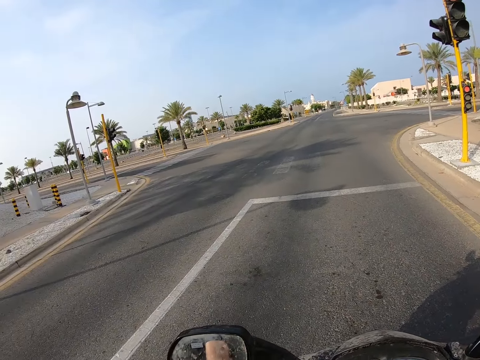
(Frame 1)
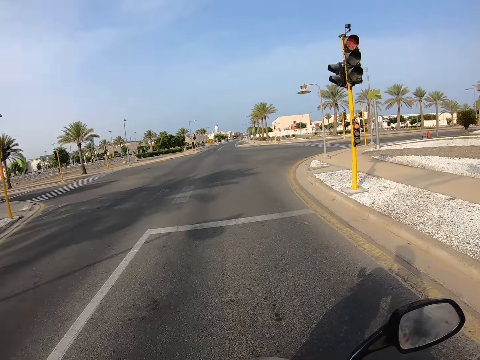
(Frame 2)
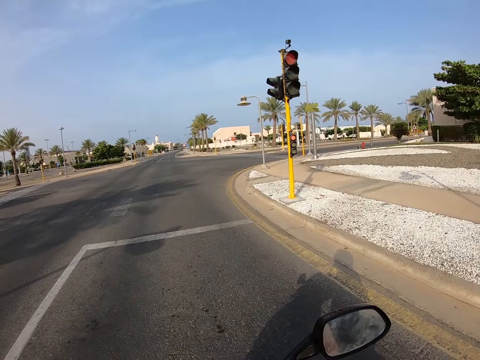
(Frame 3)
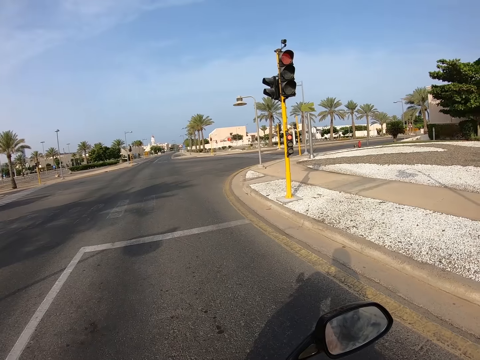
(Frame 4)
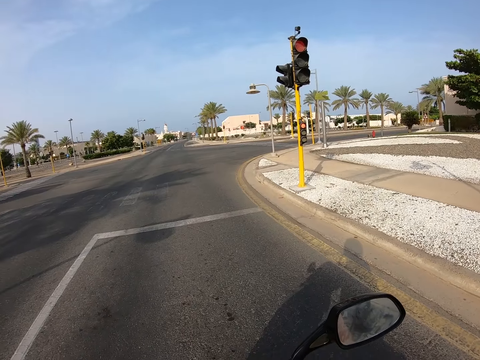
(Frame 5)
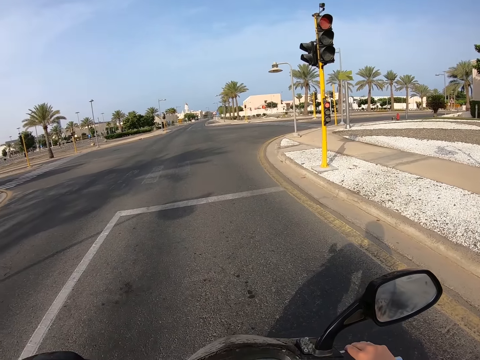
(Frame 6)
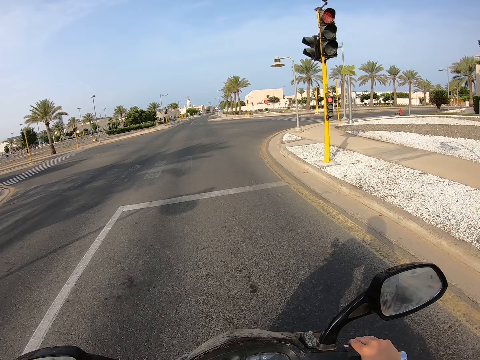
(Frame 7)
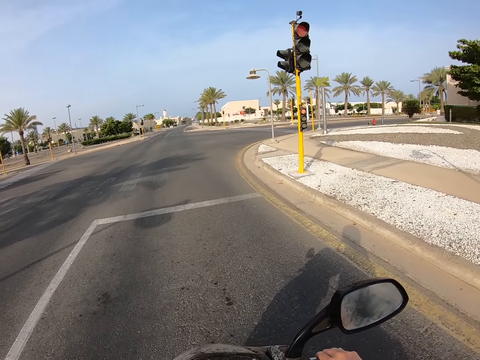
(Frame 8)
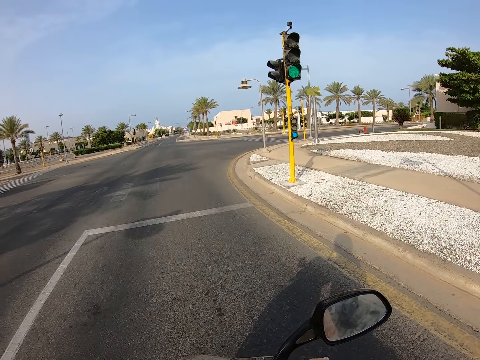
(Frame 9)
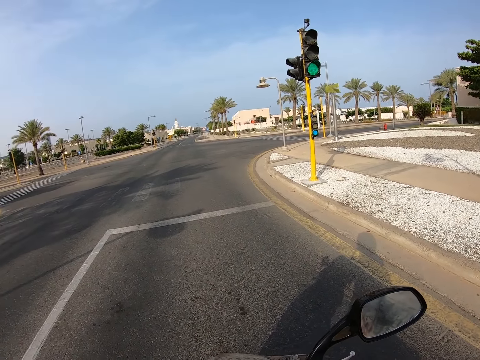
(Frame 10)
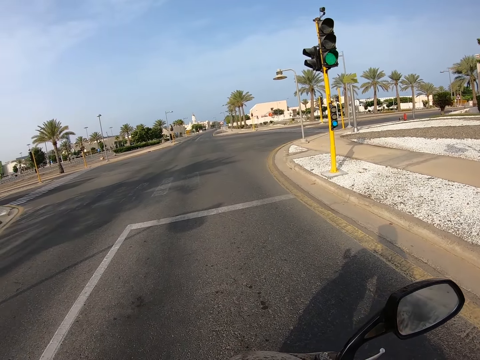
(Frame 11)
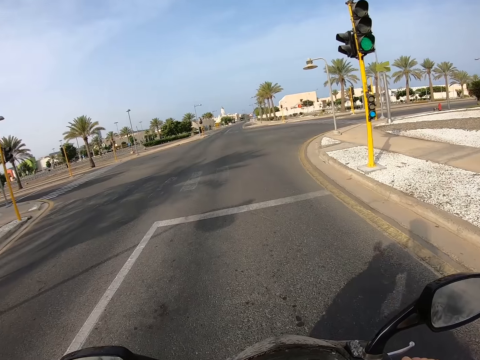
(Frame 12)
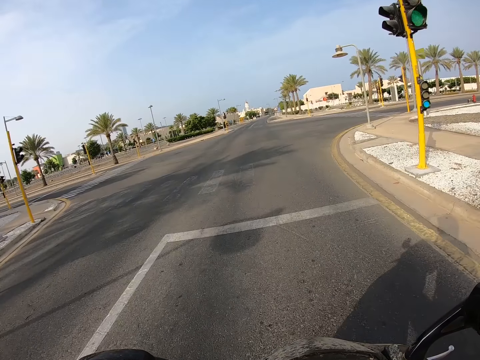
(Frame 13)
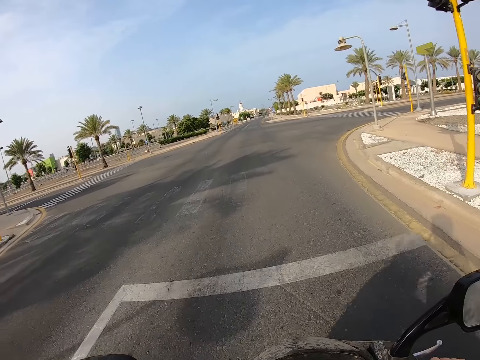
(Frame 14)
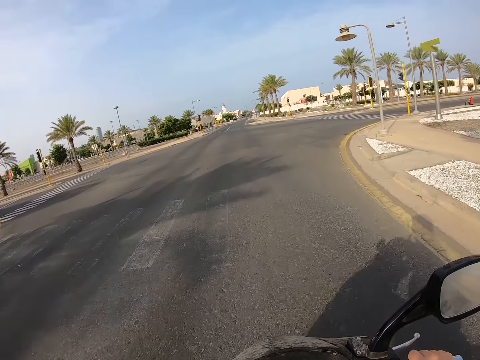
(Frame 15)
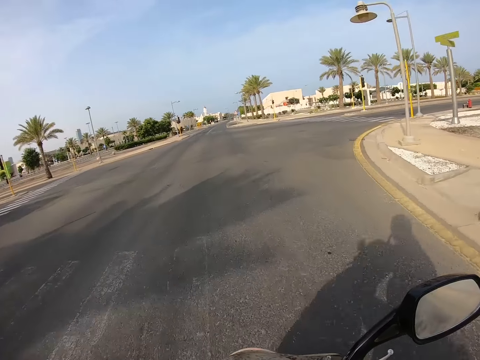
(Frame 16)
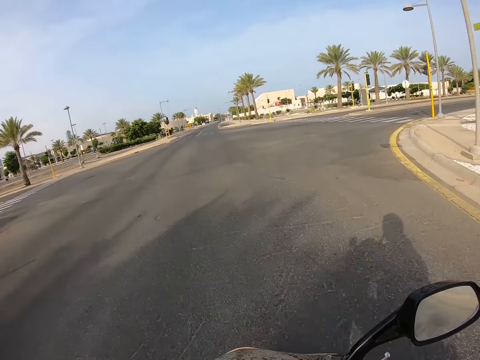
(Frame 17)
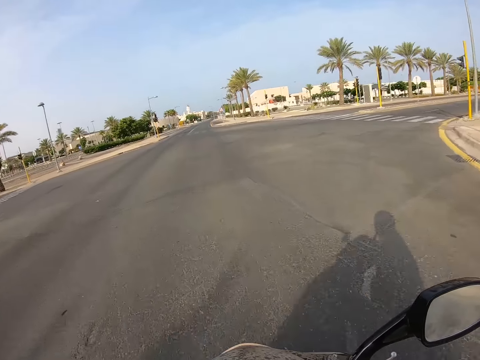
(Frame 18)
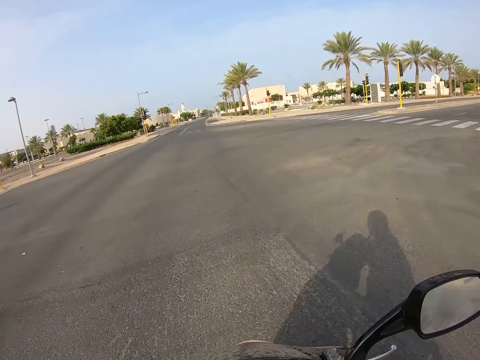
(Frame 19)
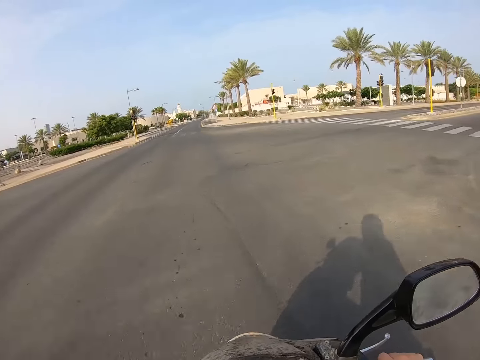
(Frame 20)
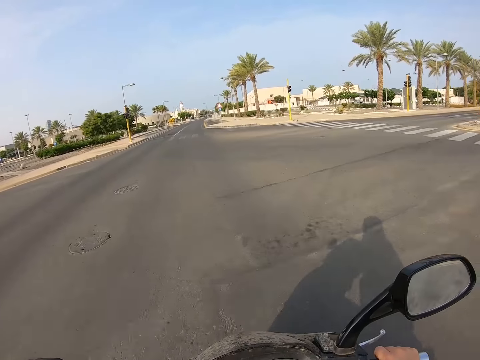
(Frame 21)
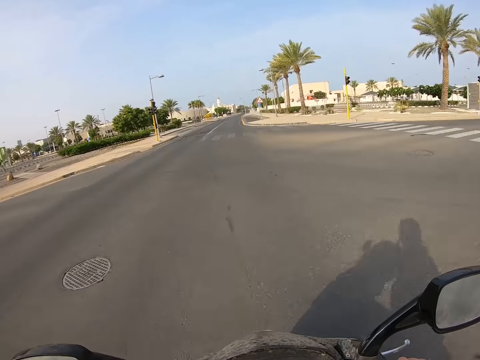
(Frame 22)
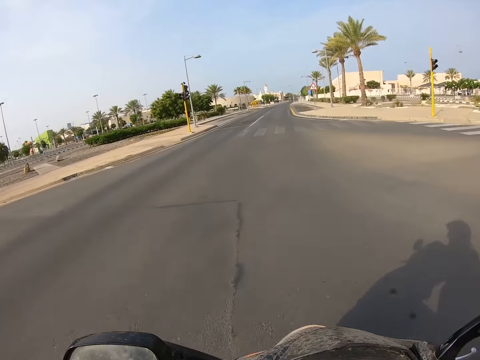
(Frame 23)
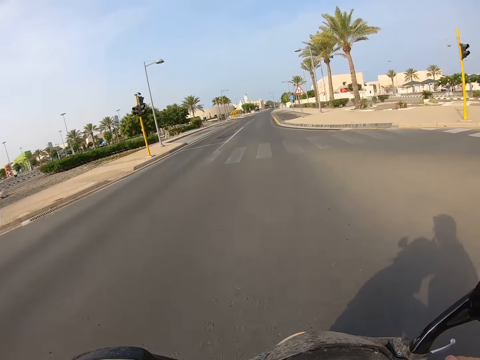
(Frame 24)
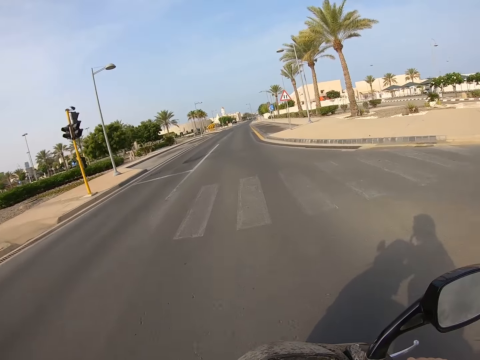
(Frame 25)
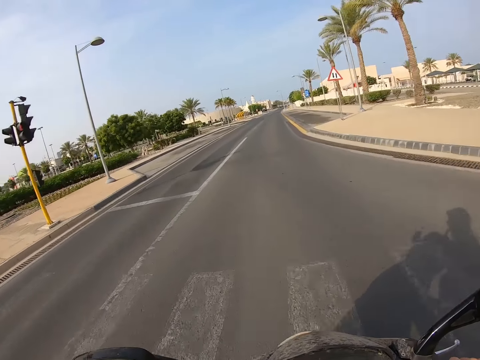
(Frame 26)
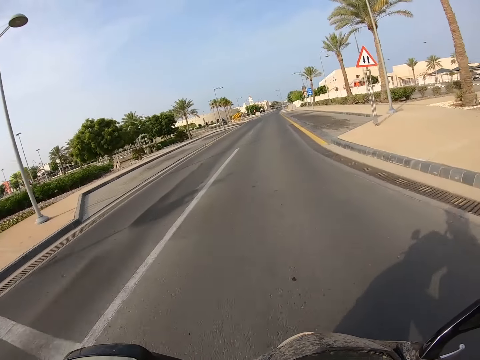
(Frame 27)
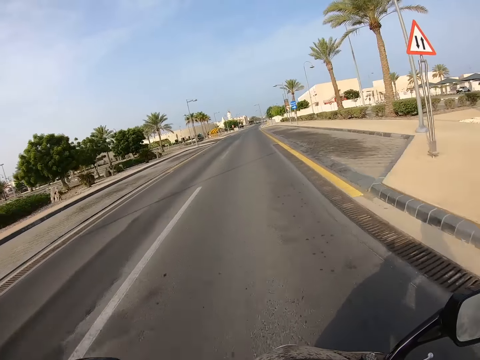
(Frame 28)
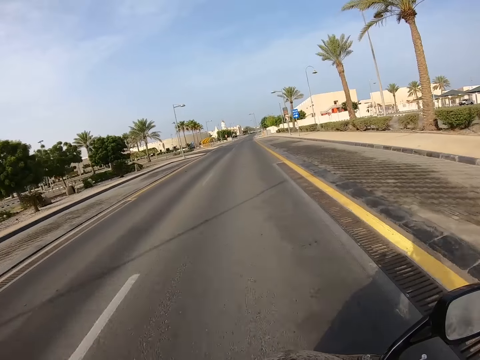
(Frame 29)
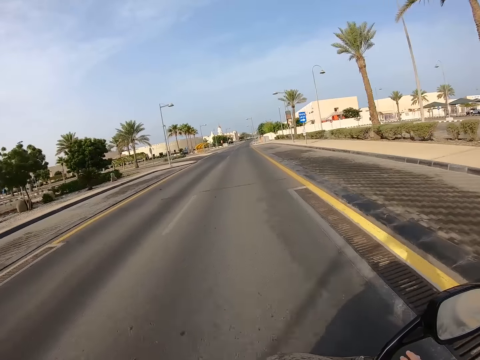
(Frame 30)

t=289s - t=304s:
The camera wearer rides a motorbike on the road.

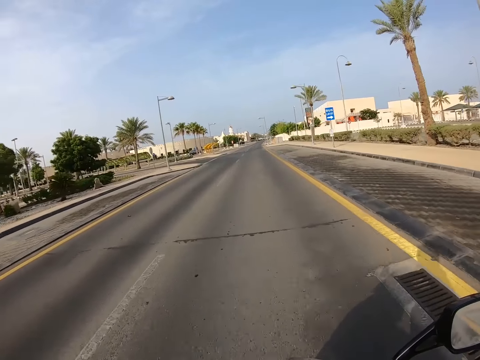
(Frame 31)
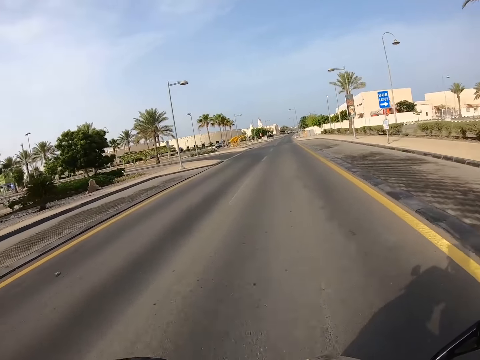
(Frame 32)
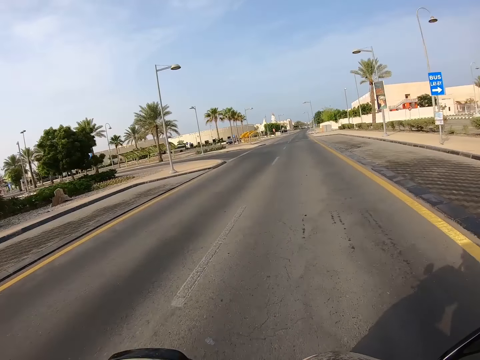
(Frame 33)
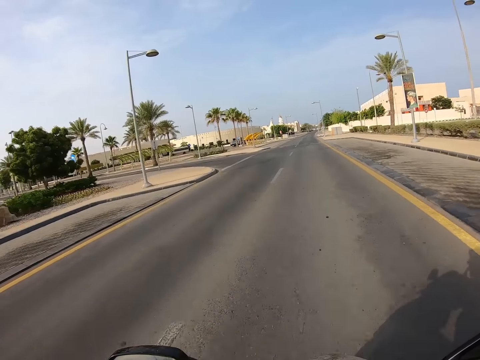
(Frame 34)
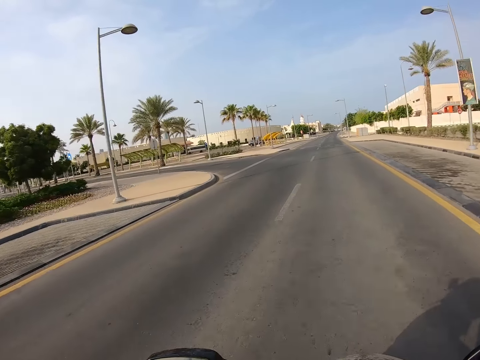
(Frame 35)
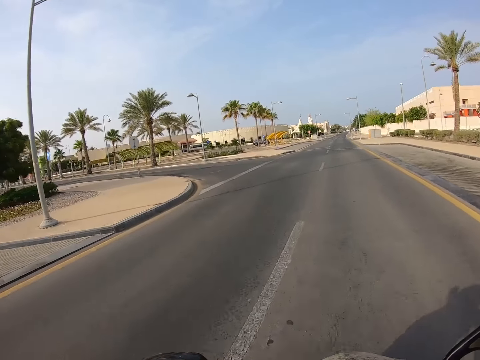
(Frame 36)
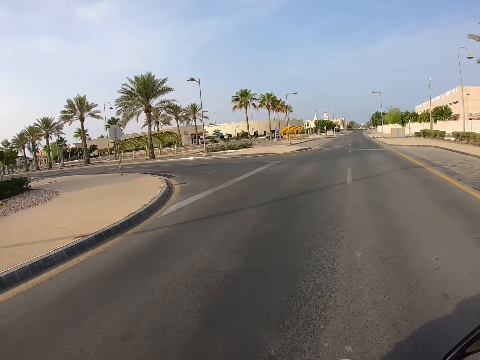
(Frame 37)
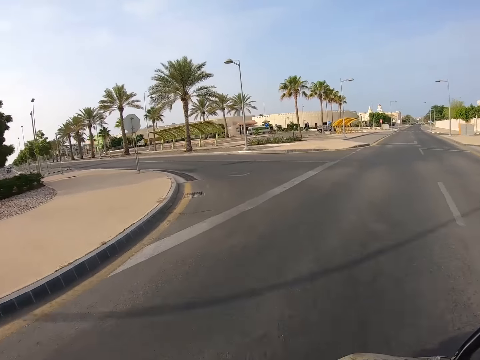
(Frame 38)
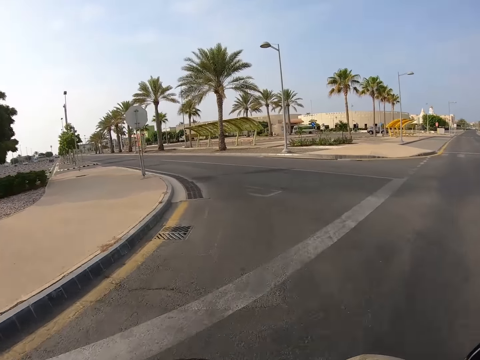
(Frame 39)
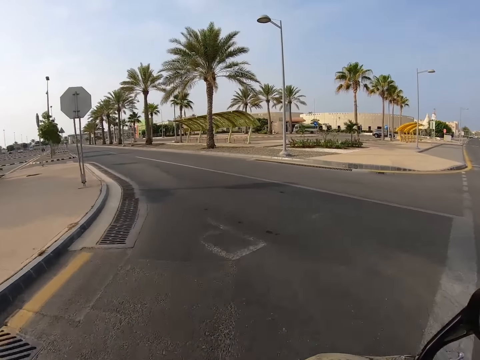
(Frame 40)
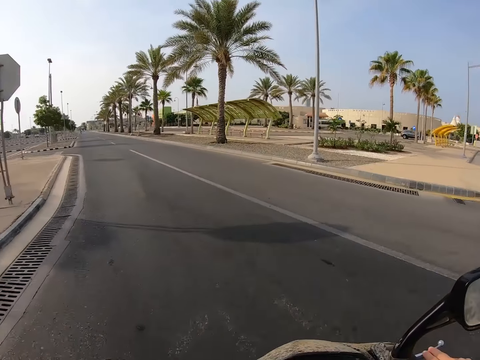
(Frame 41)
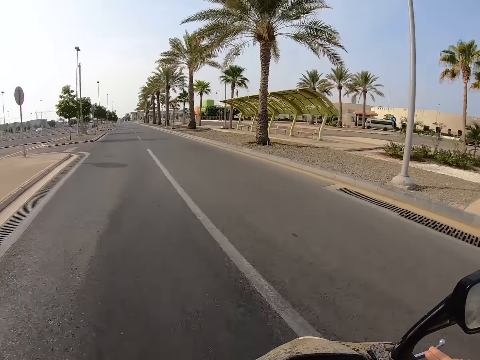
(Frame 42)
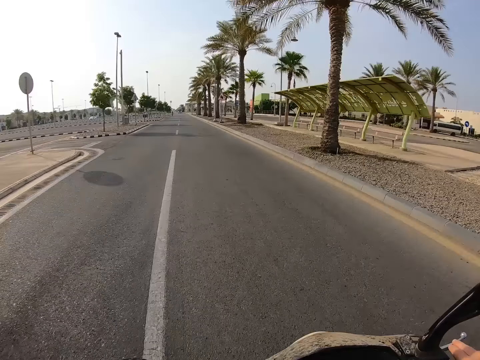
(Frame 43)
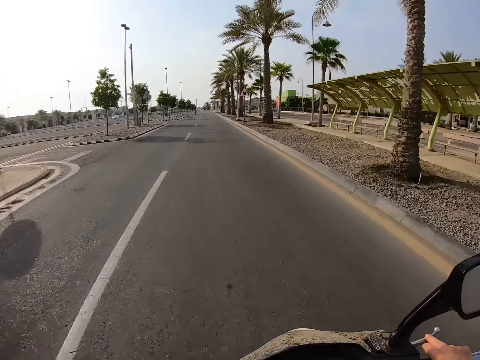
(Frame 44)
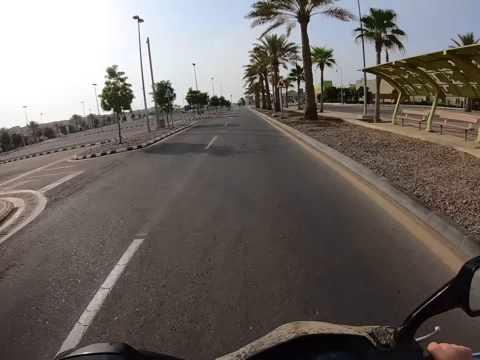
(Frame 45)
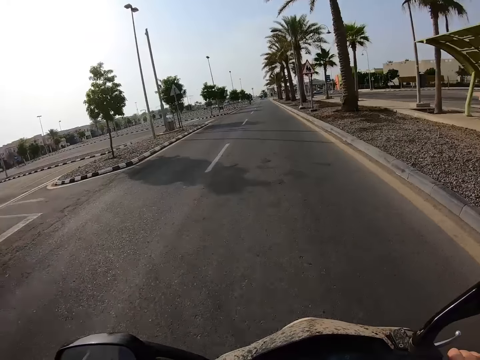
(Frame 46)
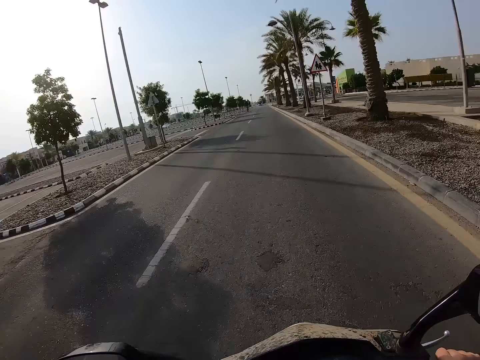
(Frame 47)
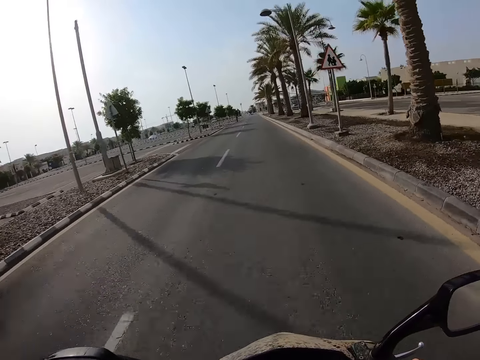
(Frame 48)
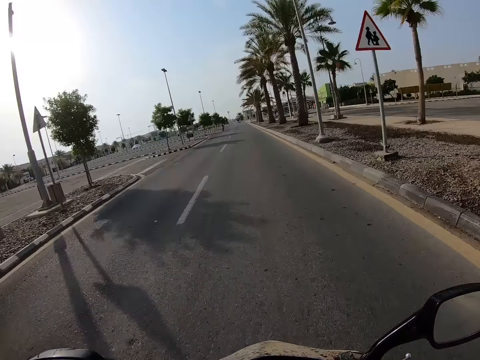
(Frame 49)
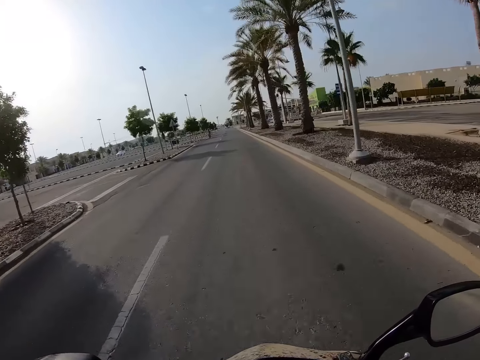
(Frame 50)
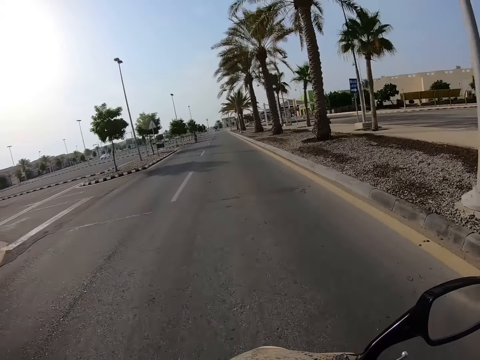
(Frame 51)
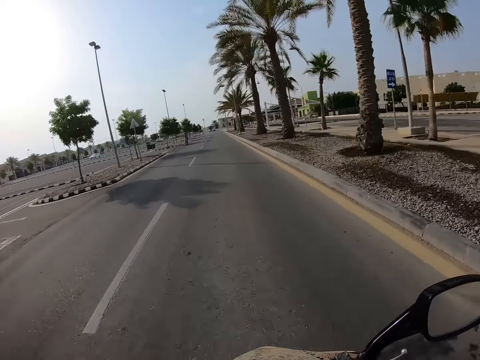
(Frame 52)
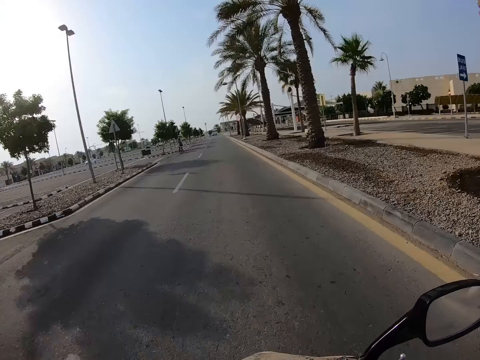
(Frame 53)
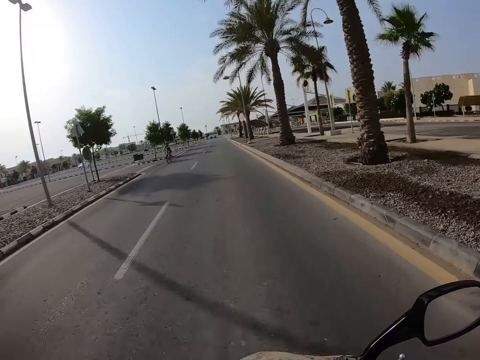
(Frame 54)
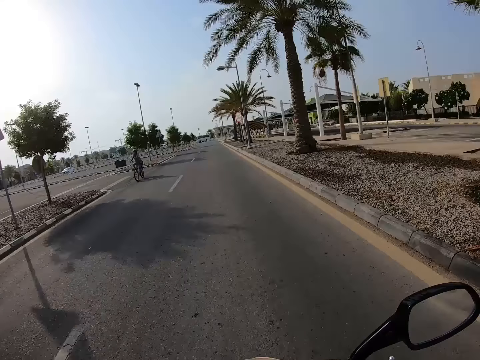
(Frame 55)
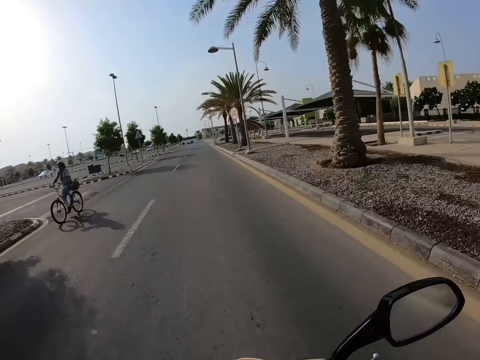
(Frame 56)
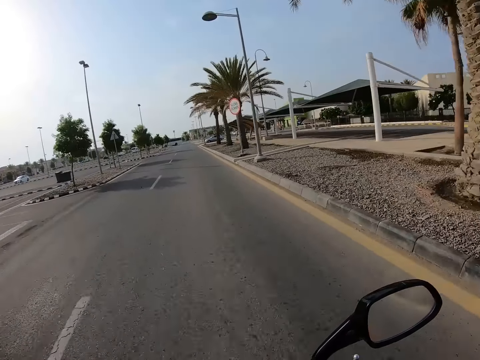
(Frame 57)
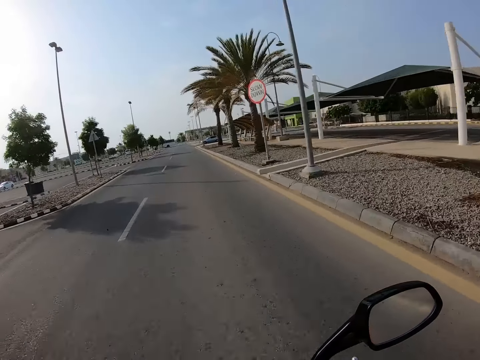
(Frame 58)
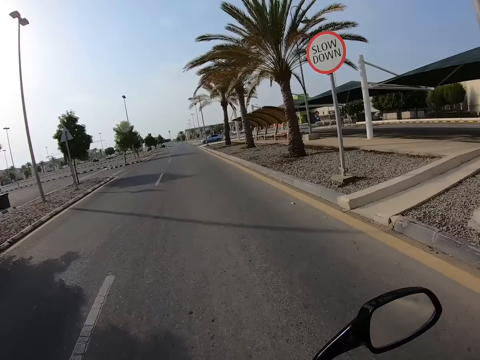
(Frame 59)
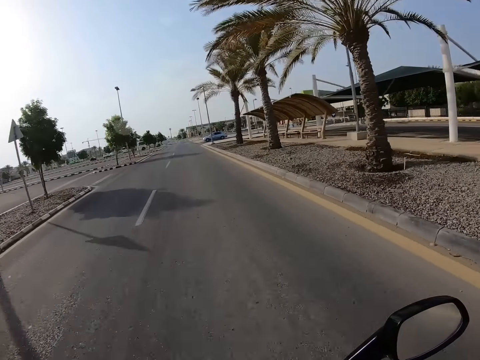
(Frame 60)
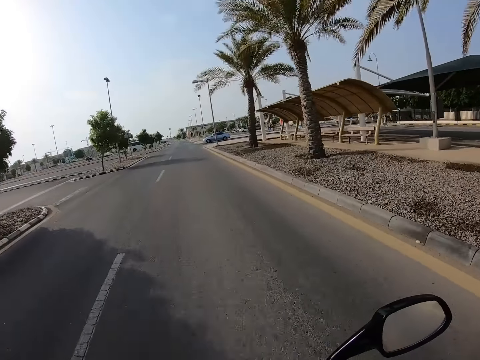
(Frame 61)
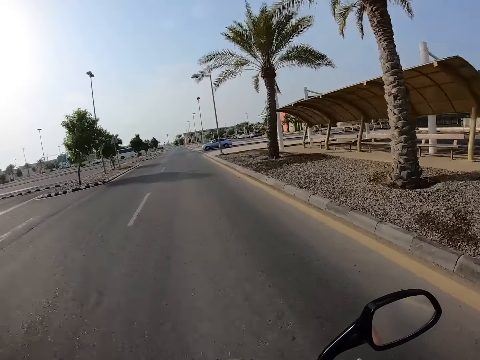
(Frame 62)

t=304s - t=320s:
The camera wearer turns left. They ride a motorbike on the road.
